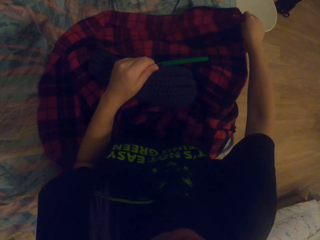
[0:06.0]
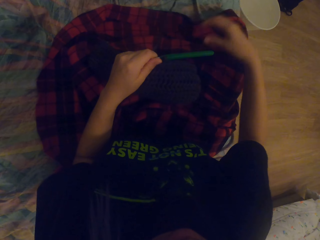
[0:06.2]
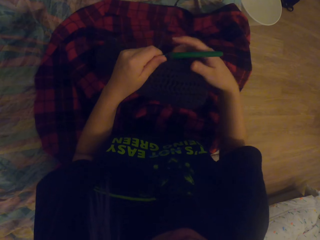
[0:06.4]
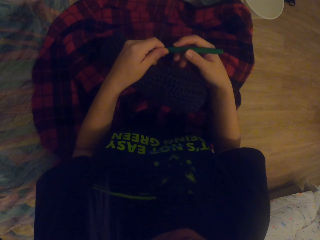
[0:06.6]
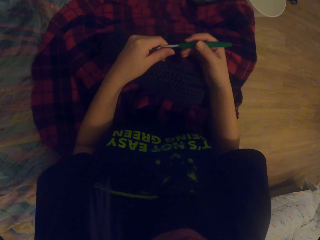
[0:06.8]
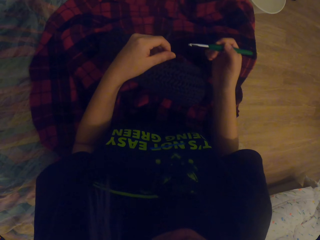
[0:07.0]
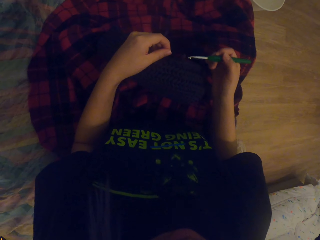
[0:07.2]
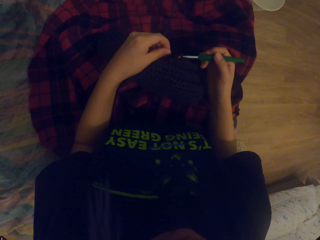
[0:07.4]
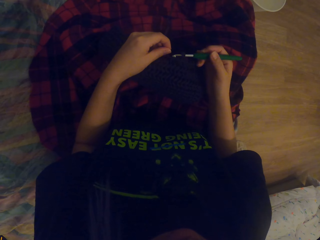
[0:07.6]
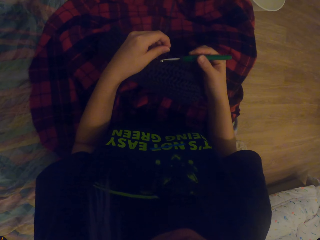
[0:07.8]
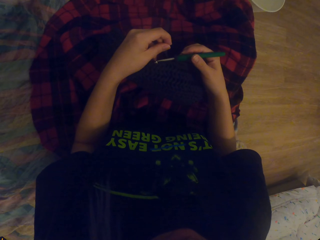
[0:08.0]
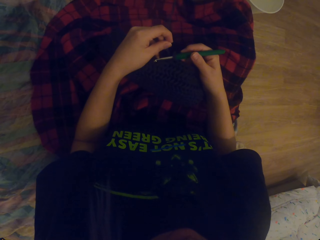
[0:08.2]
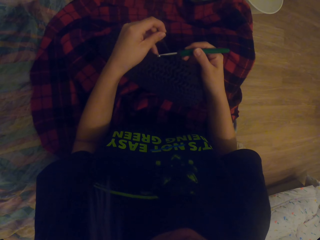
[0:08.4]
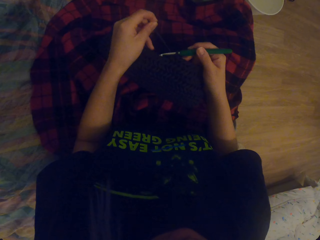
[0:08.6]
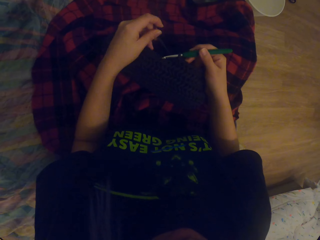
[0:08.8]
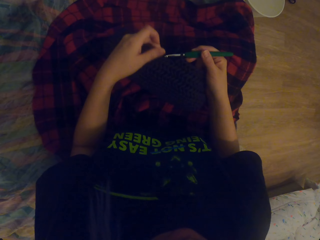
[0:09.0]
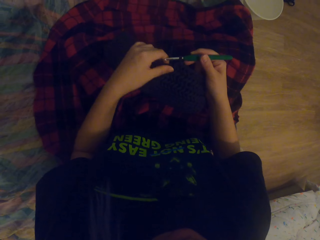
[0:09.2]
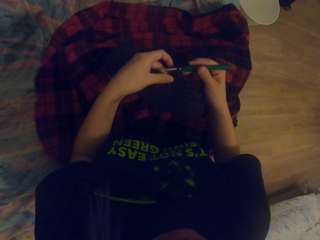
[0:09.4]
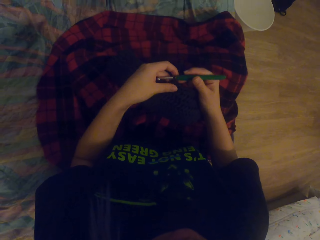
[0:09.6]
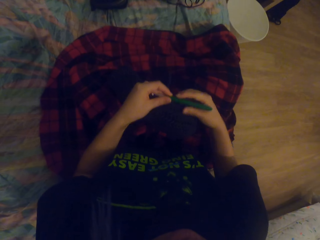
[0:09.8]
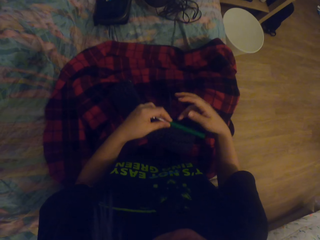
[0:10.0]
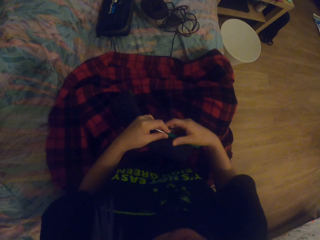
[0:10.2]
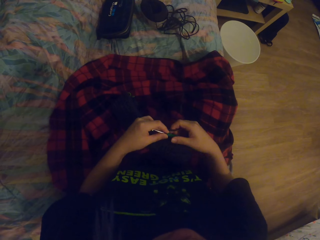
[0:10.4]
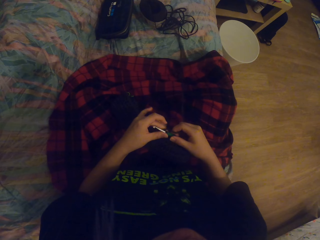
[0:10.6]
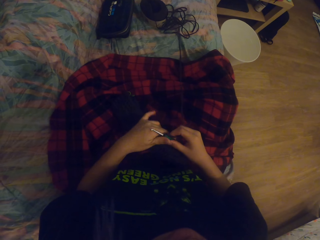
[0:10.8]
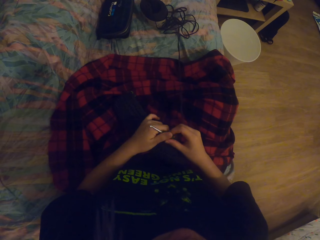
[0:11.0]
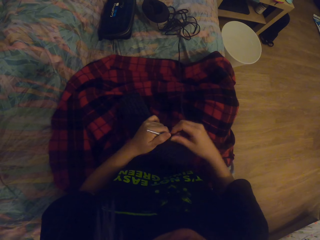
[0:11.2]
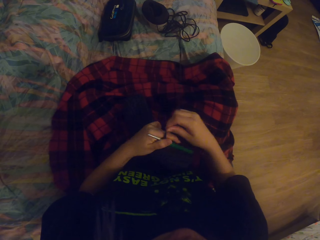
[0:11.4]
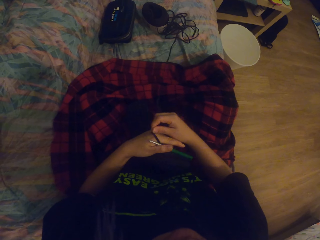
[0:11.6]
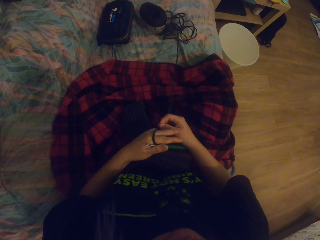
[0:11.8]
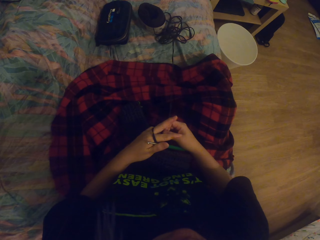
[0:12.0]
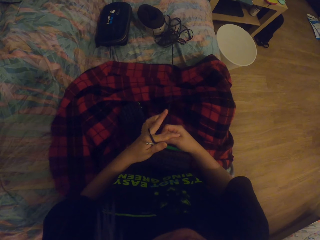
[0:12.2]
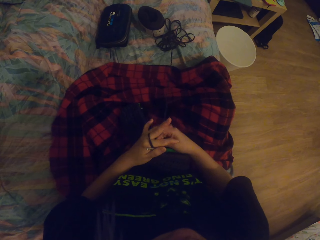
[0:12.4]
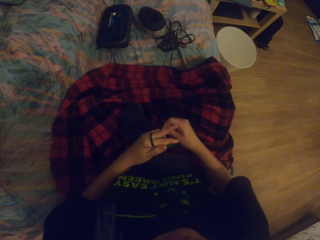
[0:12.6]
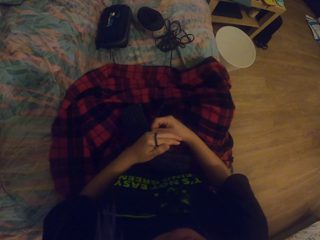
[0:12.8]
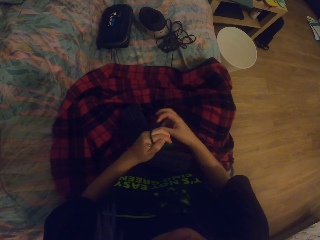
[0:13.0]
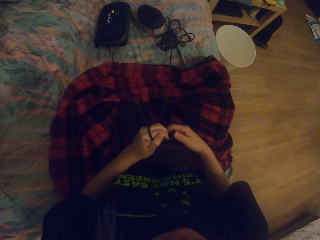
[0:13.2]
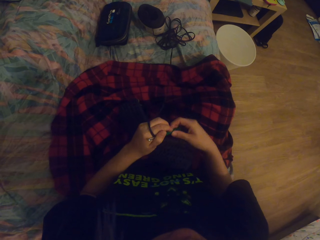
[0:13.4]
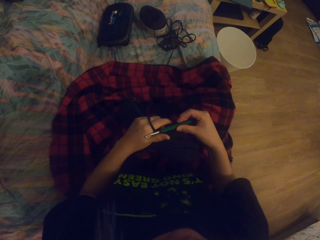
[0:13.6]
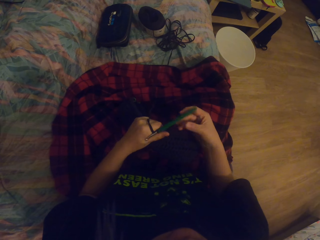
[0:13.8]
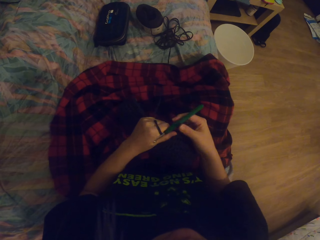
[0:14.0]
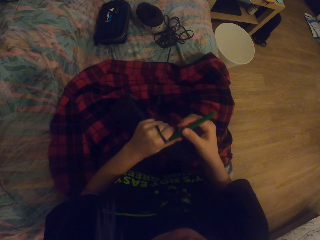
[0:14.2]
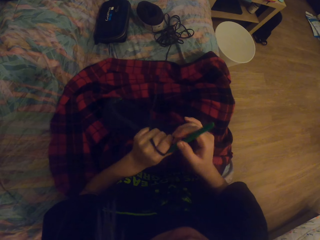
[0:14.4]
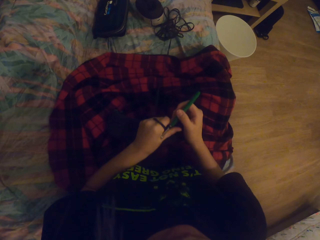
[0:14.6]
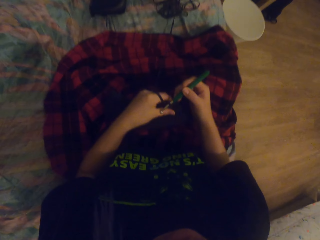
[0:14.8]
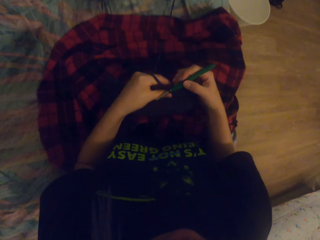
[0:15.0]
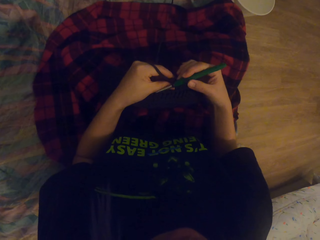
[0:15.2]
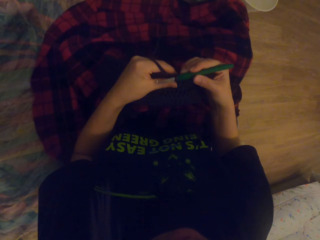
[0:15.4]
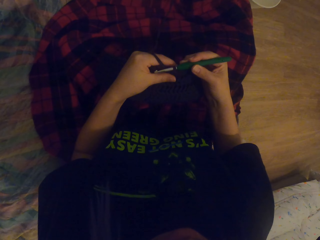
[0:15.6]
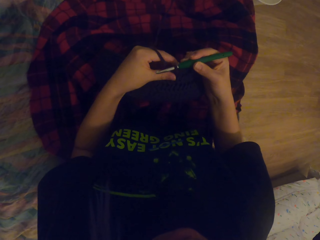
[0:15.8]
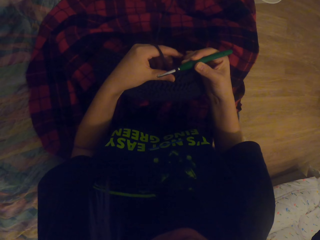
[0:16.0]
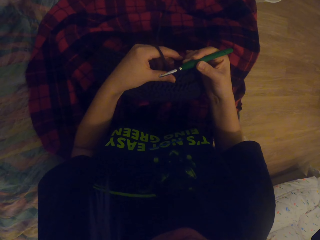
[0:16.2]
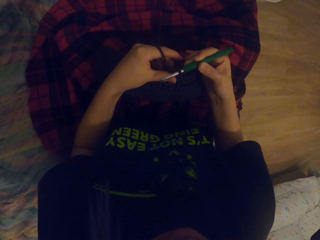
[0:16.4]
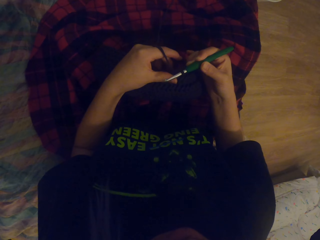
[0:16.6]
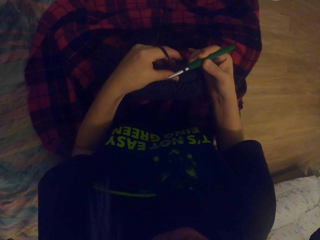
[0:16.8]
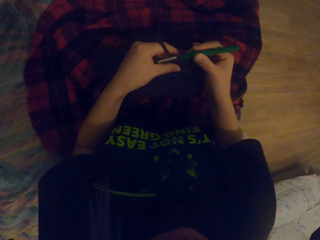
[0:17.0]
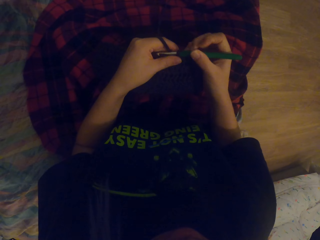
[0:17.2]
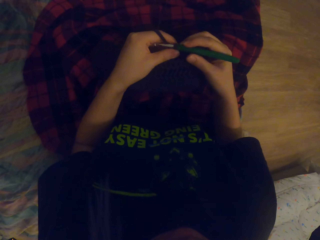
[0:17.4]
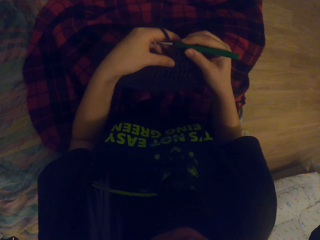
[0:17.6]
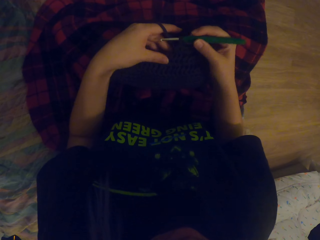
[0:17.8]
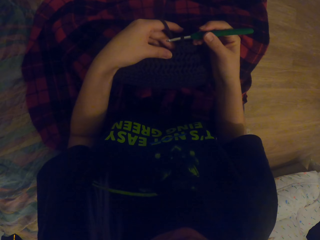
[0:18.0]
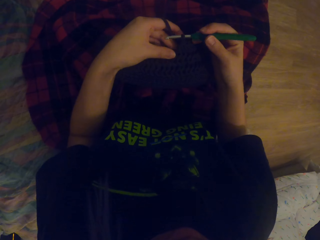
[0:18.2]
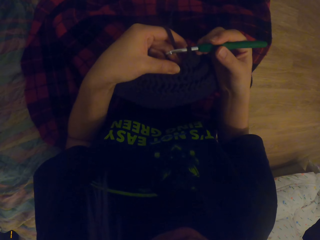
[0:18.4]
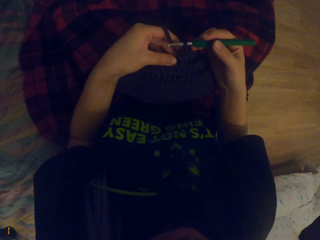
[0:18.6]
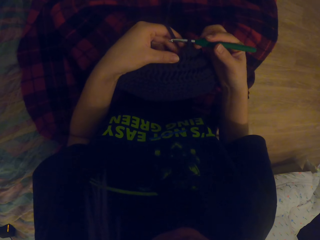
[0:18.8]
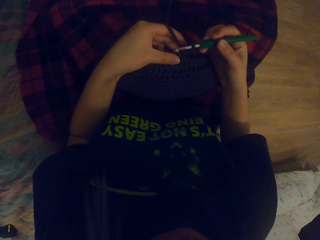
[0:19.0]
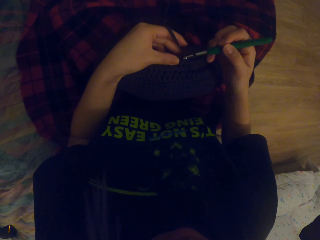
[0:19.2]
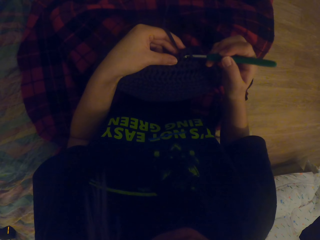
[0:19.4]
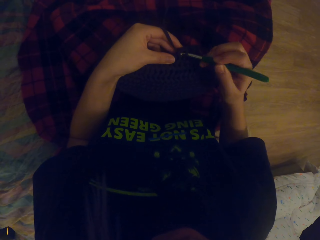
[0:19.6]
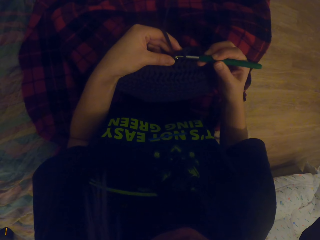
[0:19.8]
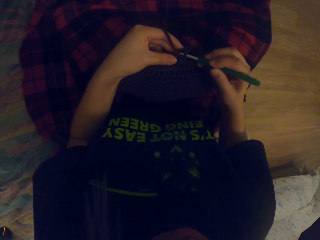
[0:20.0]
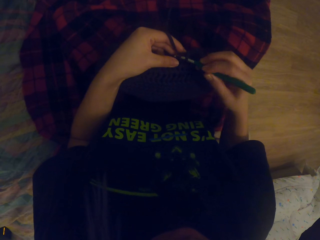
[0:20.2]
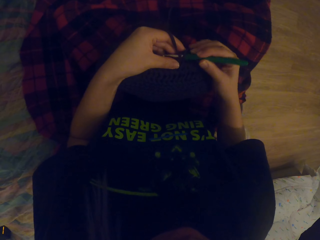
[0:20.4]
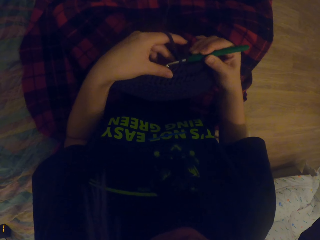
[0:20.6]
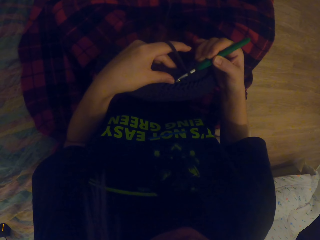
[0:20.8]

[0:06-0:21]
The camera wearer passes the needle to the right hand. They knit crochet. They put the needle to the fabric. They pull the thread. They touch the fabric. They touch the needle. They touch the needle again. They roll the thread on the fingers. They pull the needle. They move the fabric. They touch the needle. They look at the fabric. They knit the fabric with the needle.

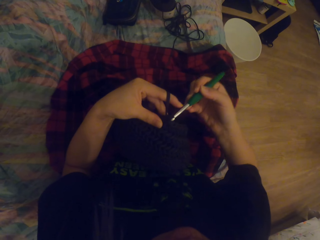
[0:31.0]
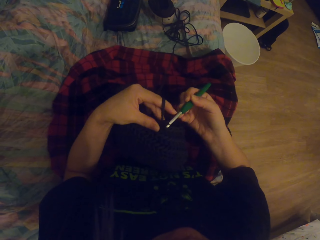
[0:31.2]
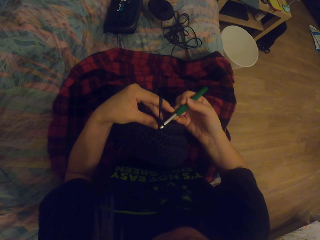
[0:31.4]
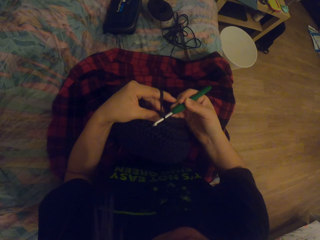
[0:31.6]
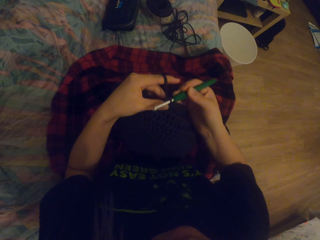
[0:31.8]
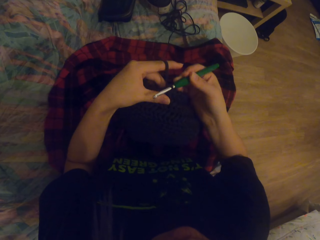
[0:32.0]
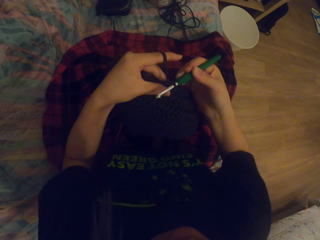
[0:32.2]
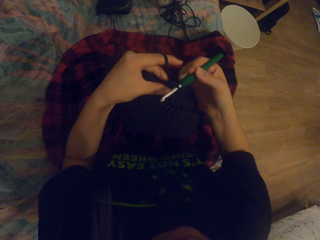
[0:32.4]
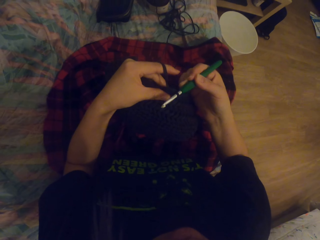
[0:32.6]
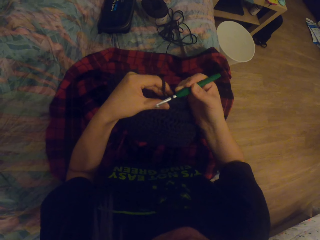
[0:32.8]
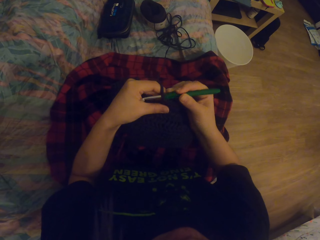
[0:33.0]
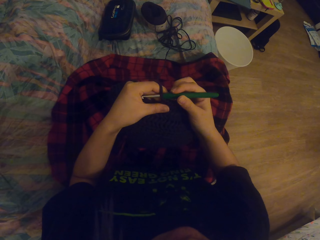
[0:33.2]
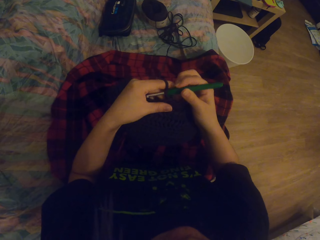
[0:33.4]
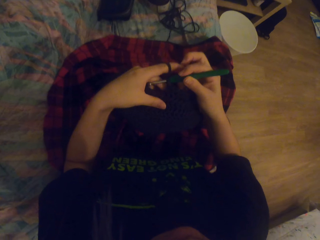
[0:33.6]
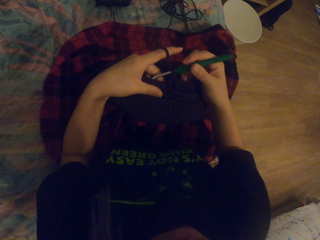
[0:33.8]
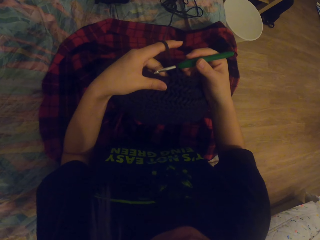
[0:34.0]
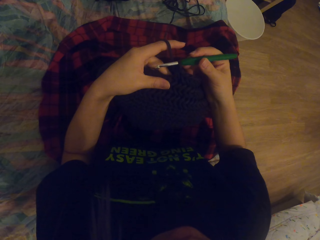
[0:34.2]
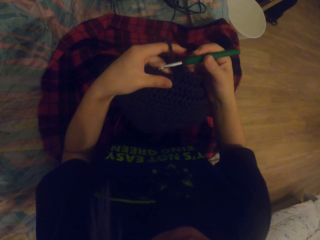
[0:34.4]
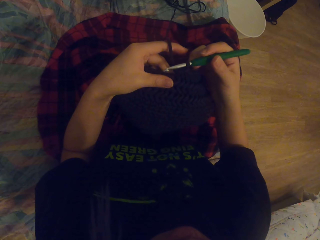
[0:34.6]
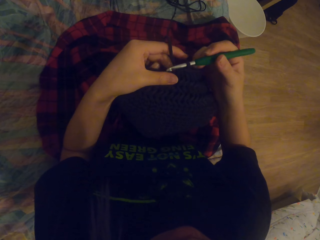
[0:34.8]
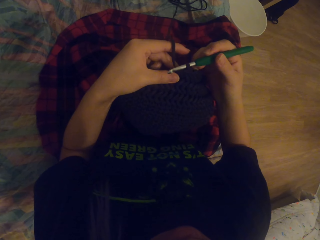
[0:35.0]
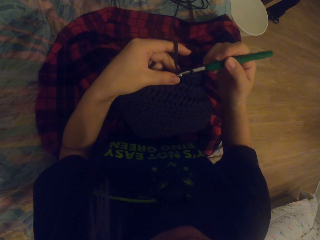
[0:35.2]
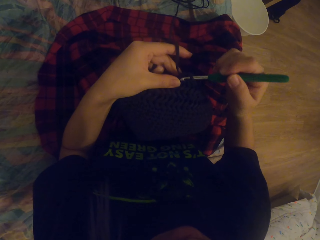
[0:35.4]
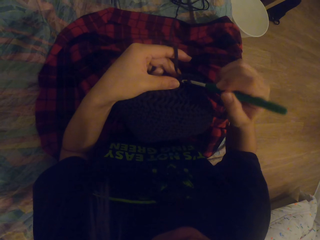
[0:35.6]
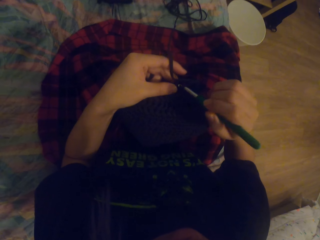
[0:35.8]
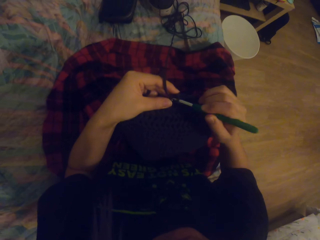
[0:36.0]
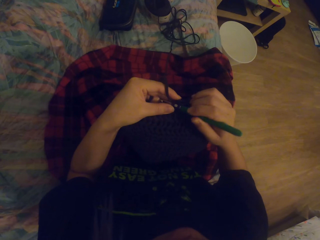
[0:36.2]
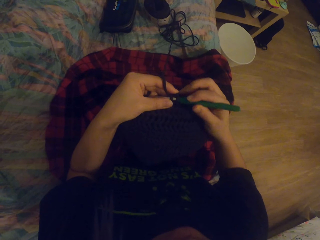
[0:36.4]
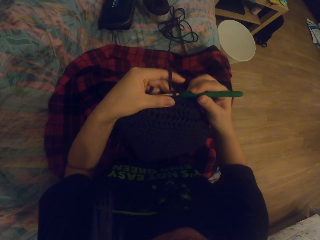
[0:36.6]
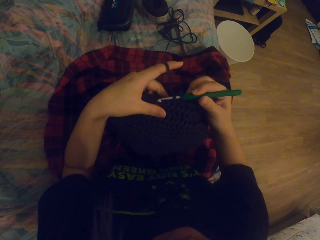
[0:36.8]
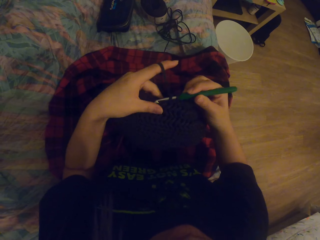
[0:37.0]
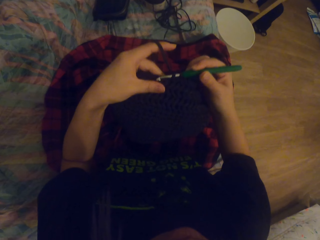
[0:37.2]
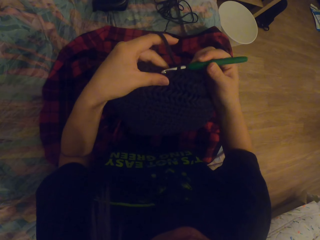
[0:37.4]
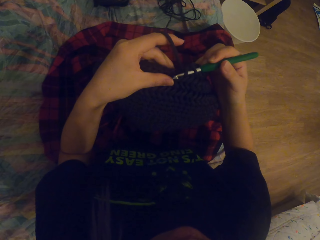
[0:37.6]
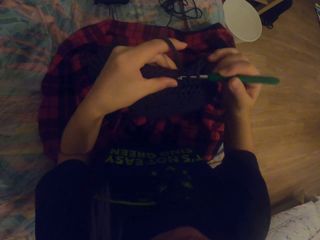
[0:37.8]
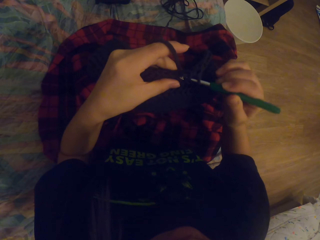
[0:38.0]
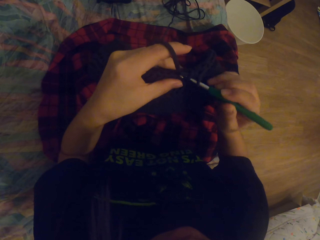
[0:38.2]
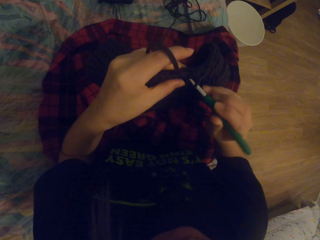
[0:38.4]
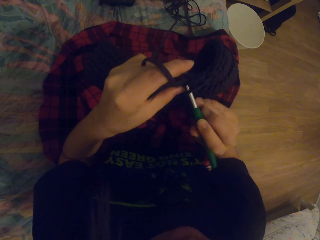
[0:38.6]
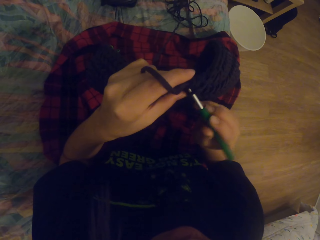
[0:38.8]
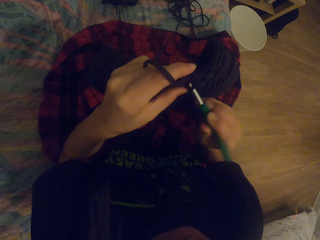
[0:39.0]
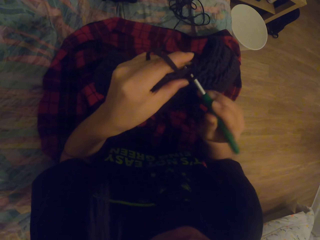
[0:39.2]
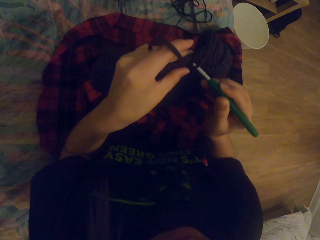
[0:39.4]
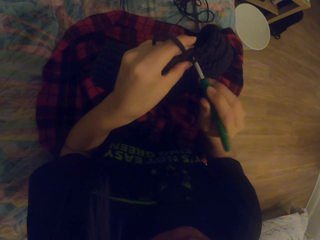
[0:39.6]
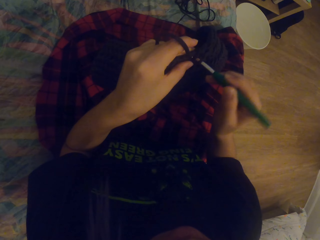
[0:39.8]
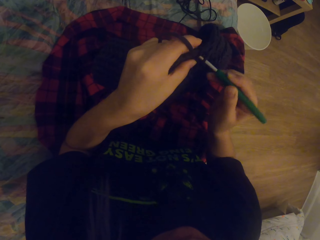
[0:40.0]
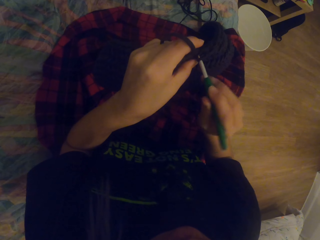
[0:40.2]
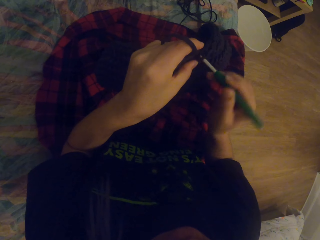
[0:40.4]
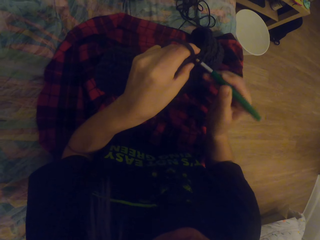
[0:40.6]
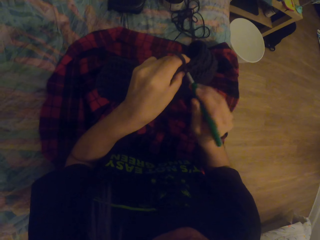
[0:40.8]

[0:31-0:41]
The camera wearer moves the hands. They knit the fabric with the needle.
